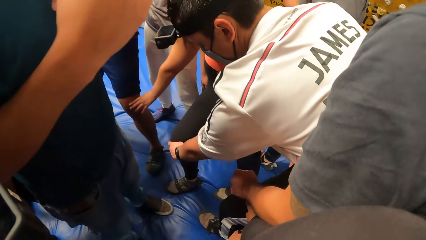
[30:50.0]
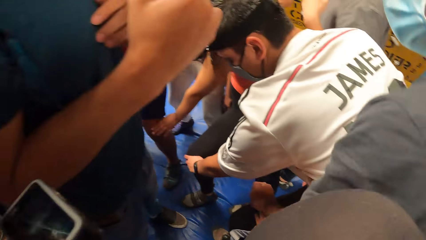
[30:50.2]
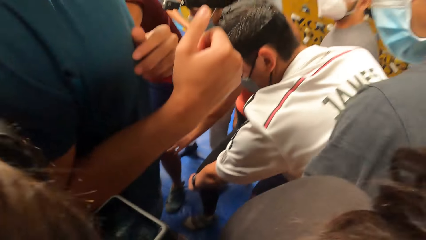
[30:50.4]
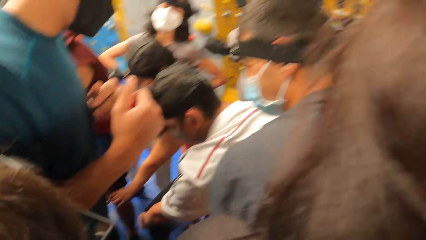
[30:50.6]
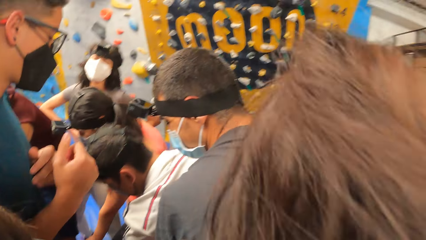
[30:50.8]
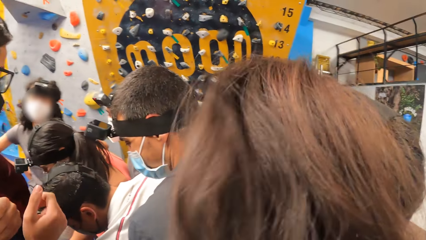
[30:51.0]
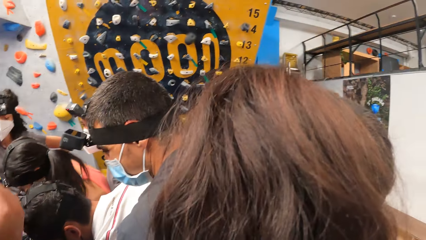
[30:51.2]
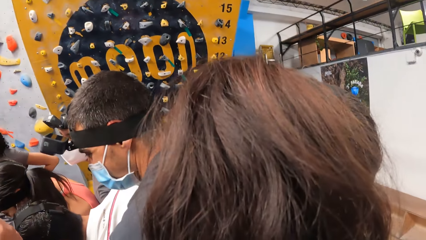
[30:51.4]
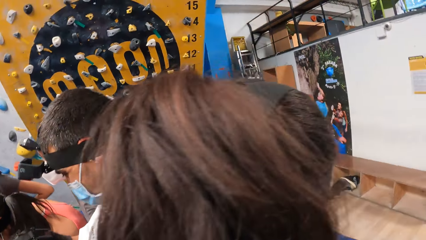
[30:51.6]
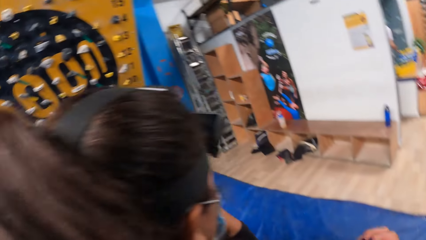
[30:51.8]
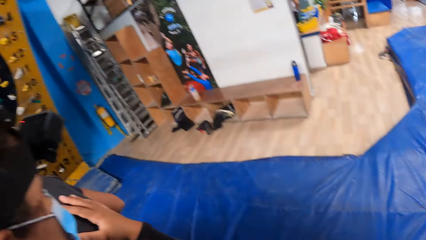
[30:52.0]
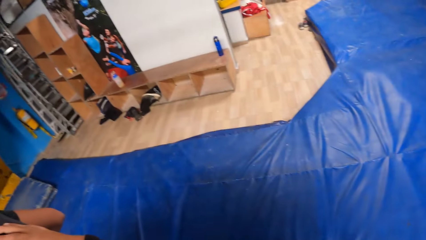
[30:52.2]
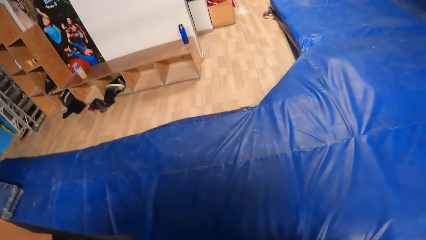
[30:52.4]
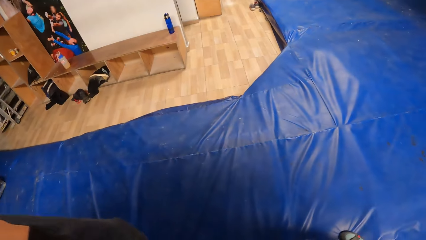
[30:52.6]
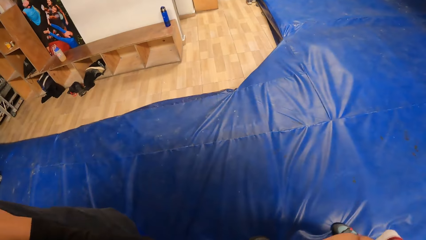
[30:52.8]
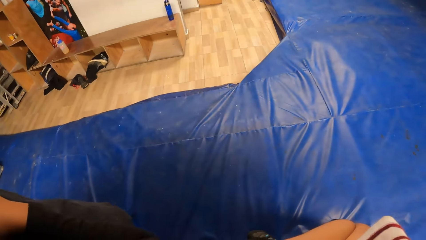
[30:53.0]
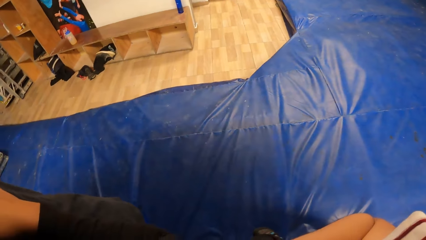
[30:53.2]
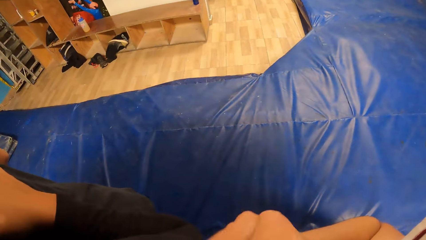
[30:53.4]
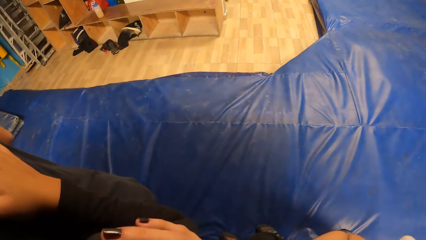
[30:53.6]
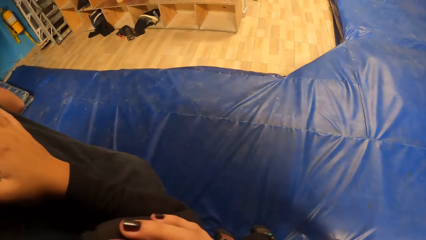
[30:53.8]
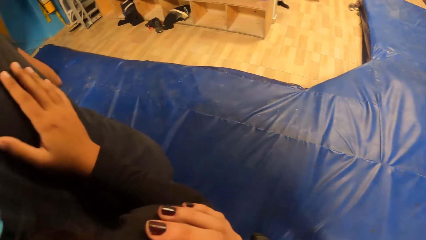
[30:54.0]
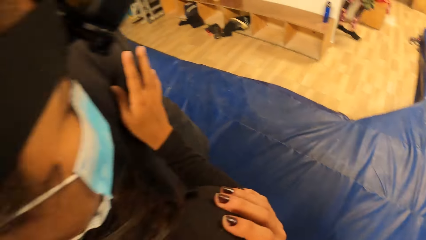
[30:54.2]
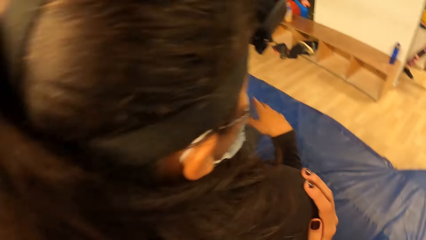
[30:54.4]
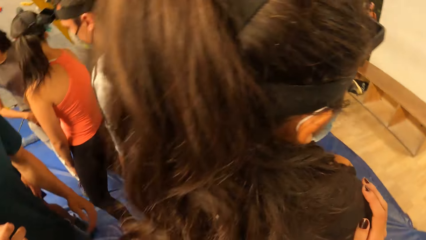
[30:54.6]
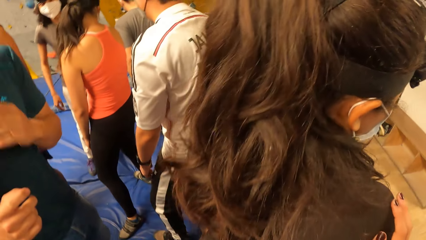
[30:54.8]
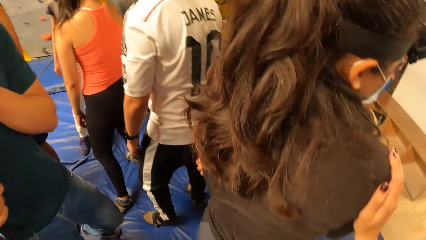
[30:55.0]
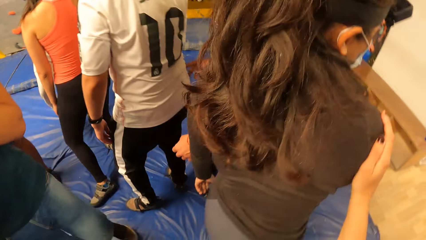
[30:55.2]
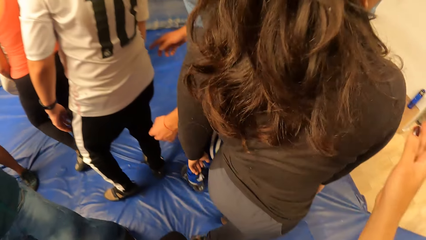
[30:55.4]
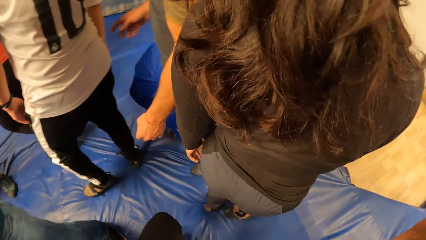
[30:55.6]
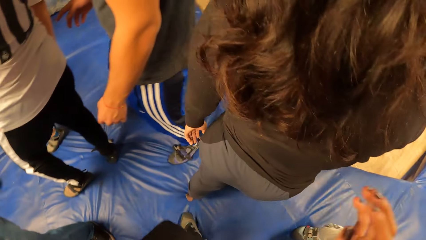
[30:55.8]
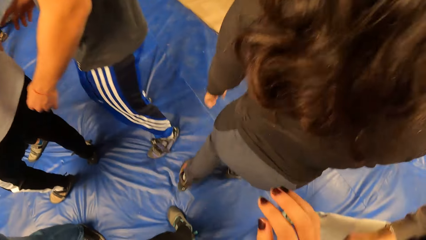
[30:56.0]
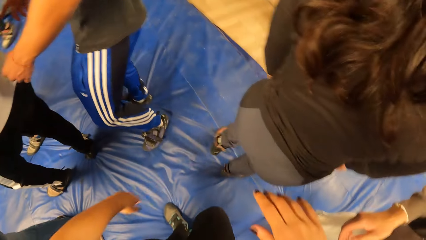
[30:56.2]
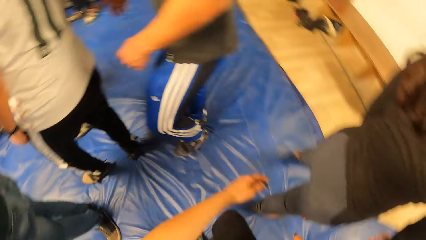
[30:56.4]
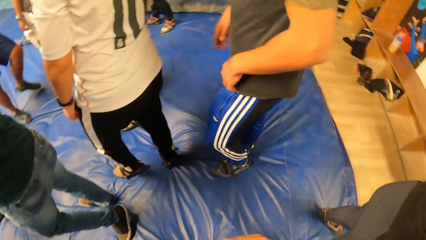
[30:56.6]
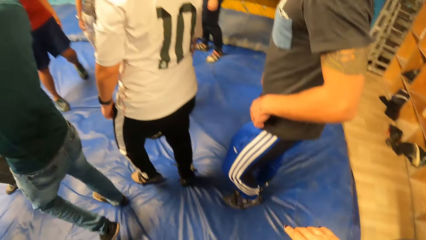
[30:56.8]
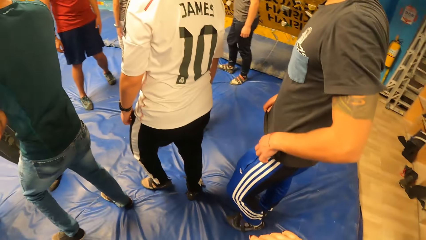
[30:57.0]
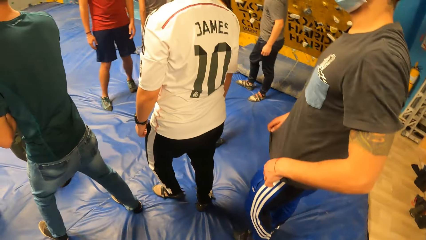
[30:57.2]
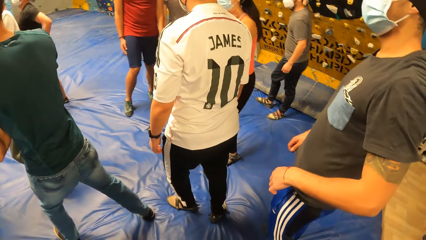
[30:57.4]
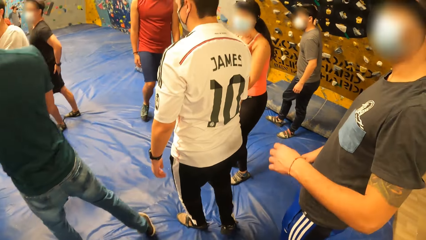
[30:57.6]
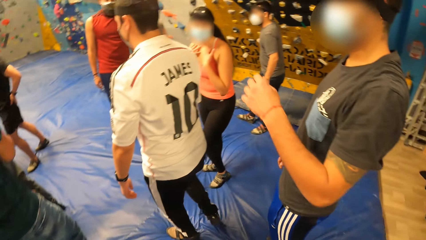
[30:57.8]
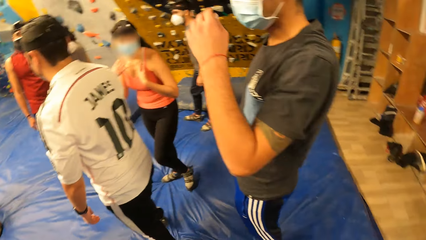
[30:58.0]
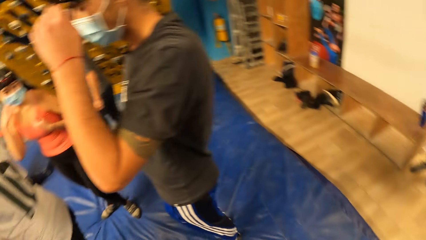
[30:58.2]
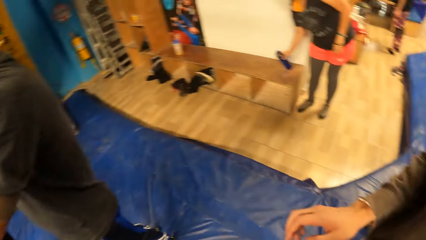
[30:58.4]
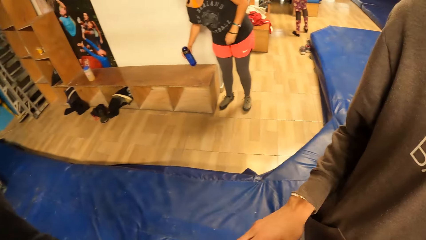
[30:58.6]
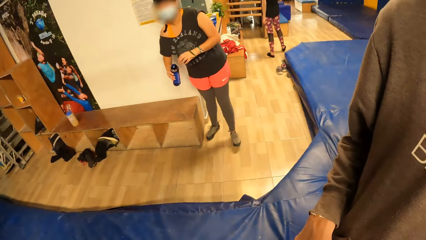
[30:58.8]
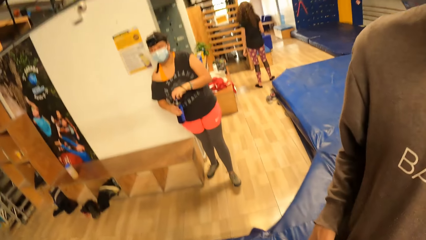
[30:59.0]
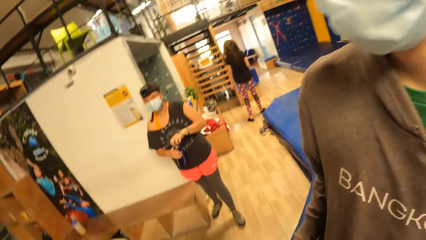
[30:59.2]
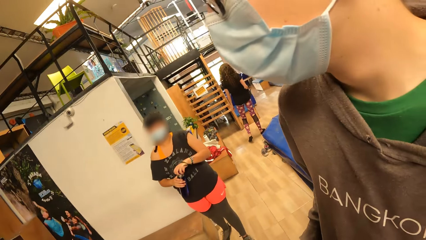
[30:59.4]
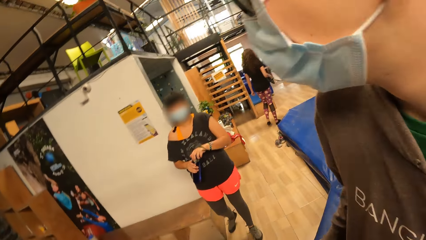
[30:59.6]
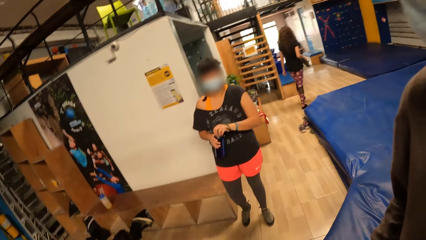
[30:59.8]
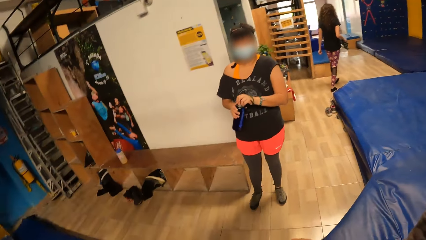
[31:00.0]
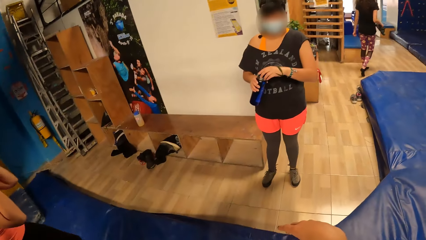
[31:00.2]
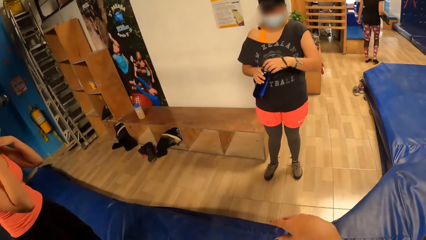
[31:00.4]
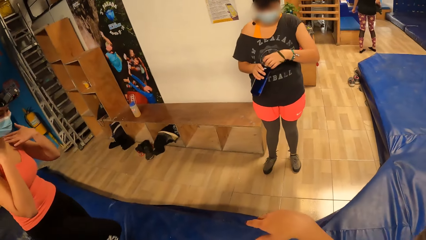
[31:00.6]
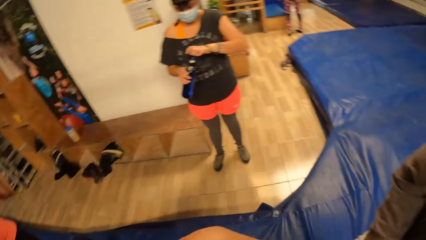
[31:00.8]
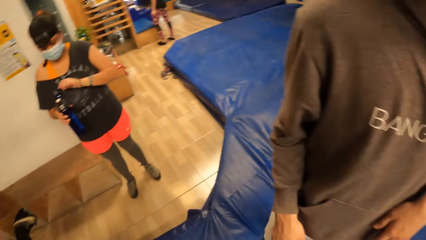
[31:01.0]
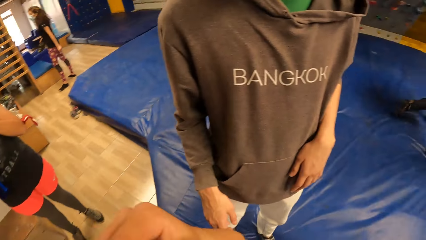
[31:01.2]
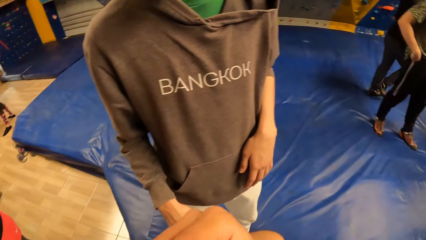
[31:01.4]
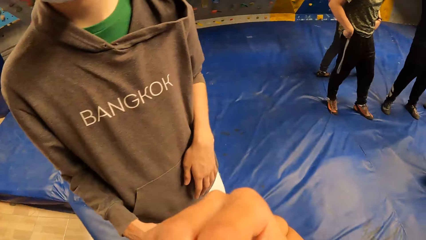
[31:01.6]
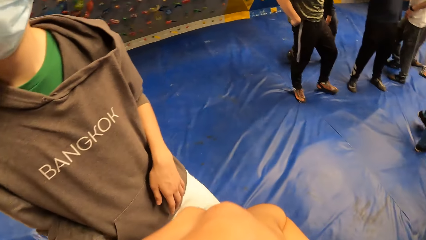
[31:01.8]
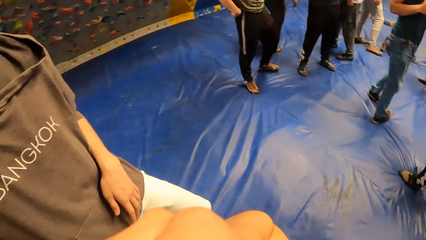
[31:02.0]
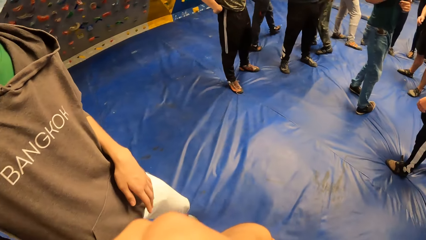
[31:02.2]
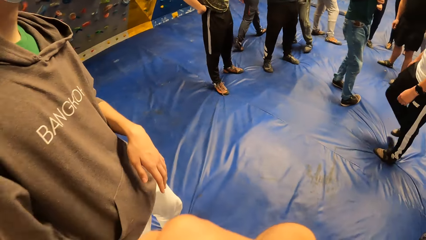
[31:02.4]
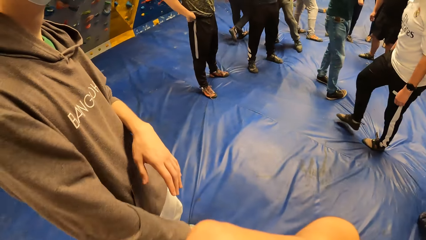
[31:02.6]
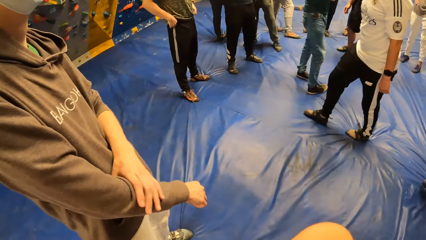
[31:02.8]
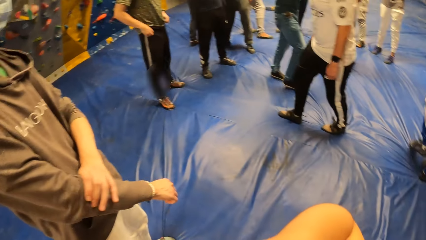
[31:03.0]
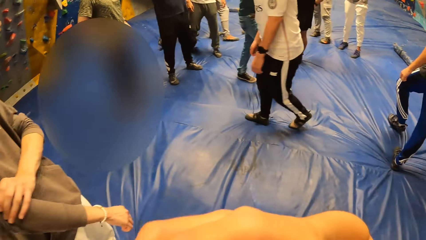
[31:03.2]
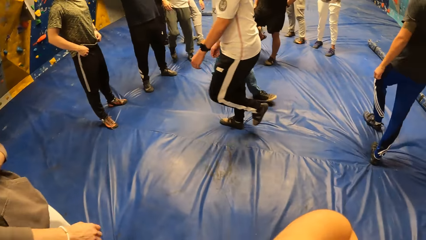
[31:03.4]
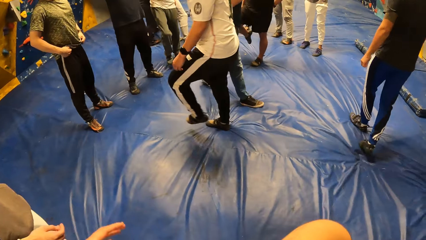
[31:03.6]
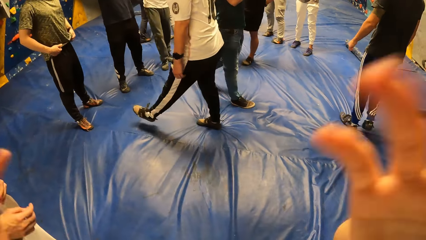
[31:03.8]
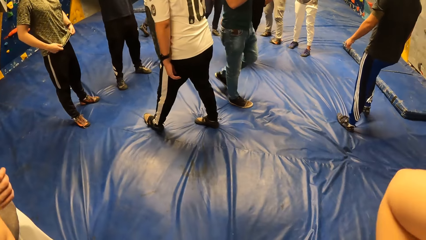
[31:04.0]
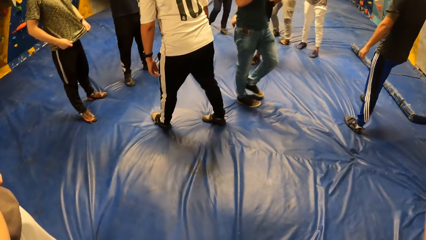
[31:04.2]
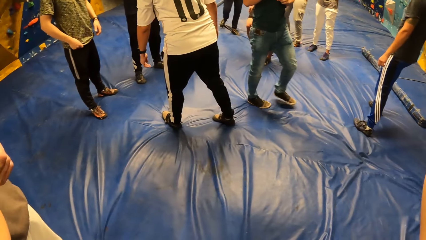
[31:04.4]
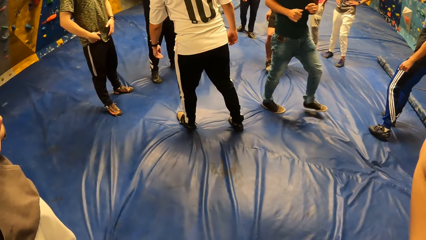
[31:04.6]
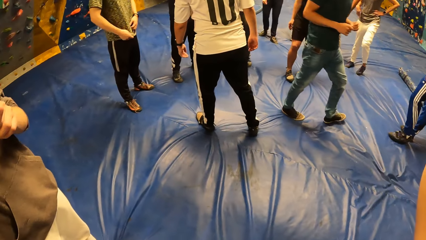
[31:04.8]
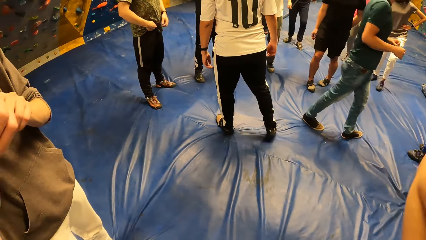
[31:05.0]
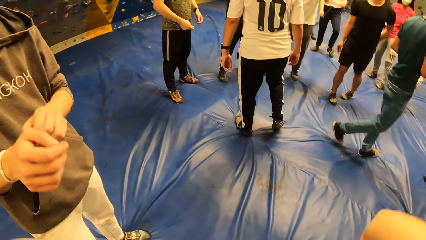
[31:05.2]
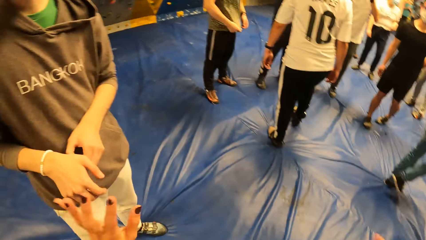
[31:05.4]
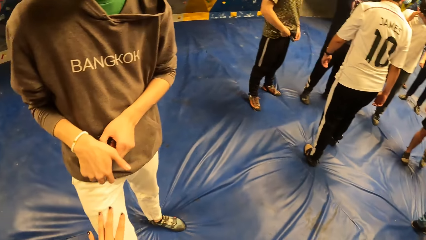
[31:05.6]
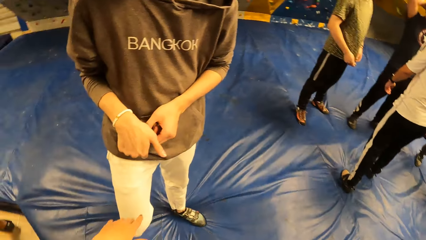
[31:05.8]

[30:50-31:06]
The instructor turns around the room. The camera wearer looks around the room. They hold a woman's shoulder. The woman breaks out of the circle of people with some people and walks forward. The camera wearer looks at the instructor. Another woman lifts up a water flask from a shelf with her right hand. The other woman opens the water flask with her left hand. The camera wearer looks around the room. The instructor interacts with the people and walks forward.
